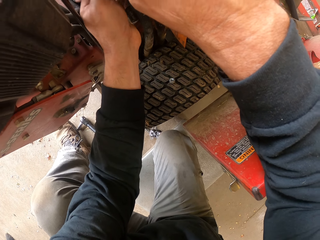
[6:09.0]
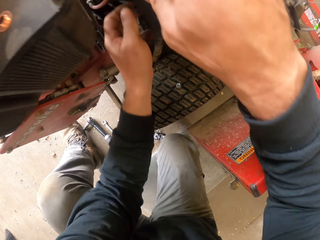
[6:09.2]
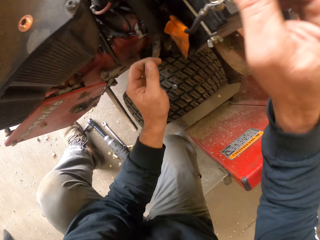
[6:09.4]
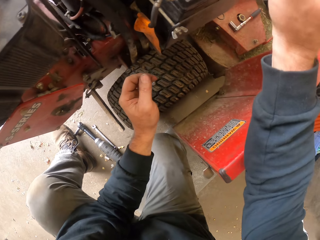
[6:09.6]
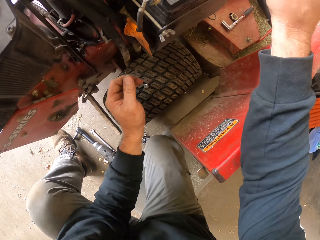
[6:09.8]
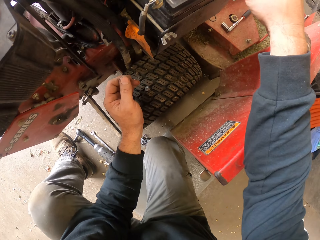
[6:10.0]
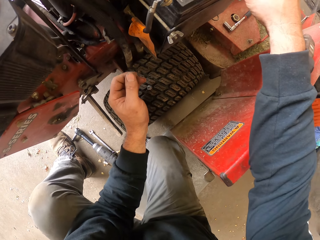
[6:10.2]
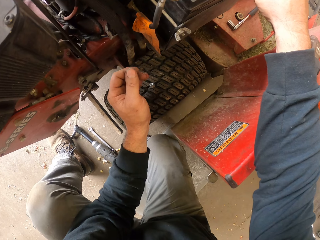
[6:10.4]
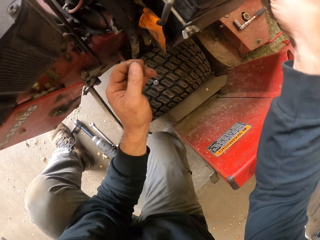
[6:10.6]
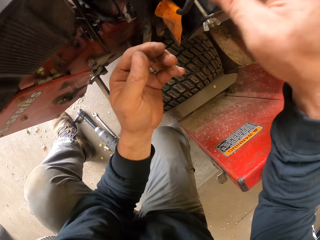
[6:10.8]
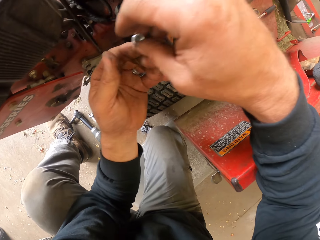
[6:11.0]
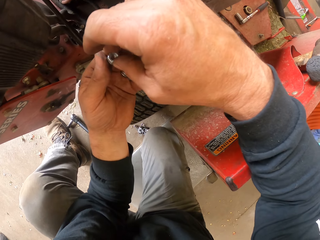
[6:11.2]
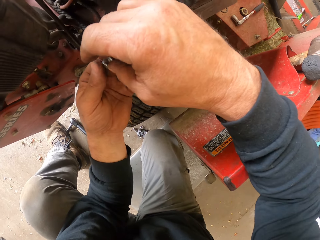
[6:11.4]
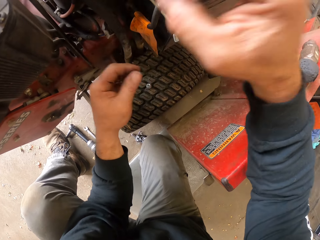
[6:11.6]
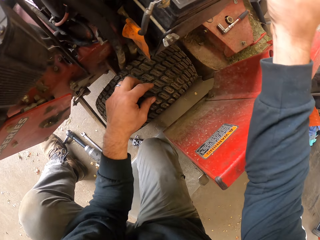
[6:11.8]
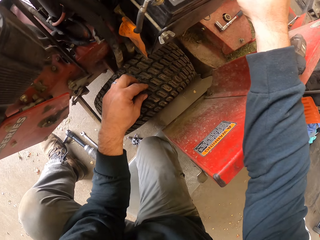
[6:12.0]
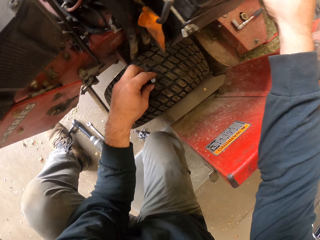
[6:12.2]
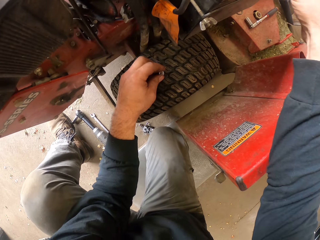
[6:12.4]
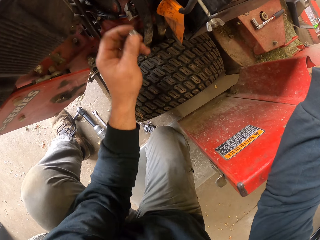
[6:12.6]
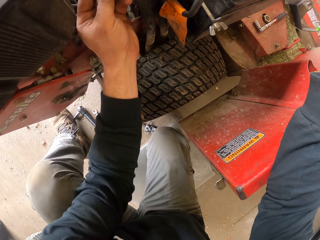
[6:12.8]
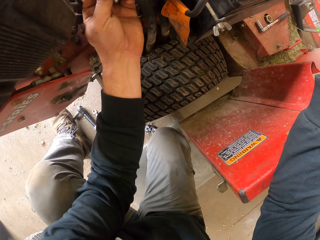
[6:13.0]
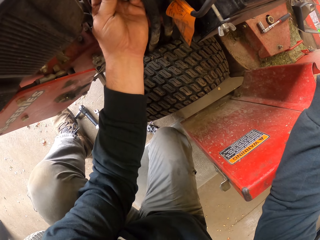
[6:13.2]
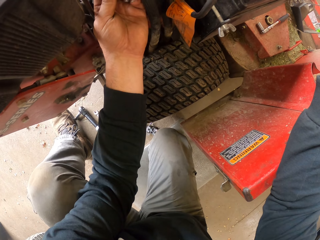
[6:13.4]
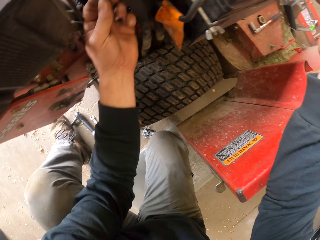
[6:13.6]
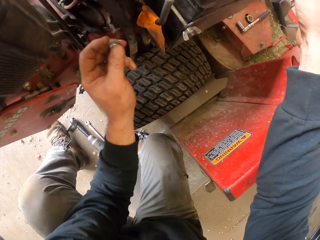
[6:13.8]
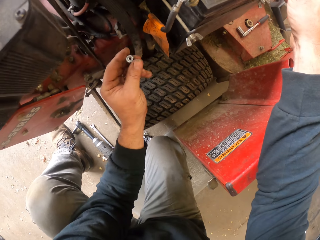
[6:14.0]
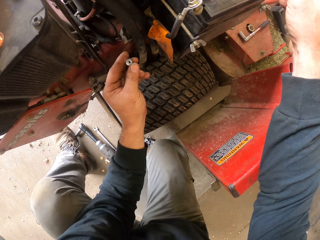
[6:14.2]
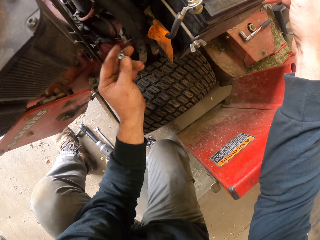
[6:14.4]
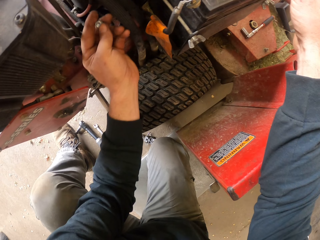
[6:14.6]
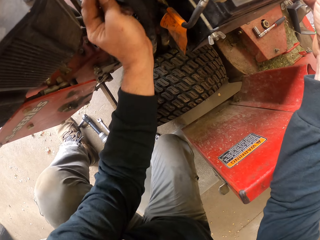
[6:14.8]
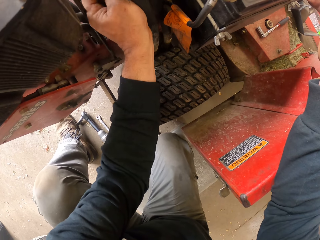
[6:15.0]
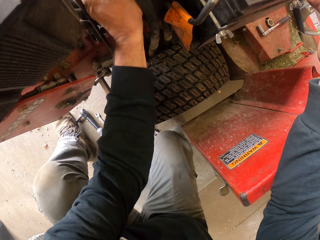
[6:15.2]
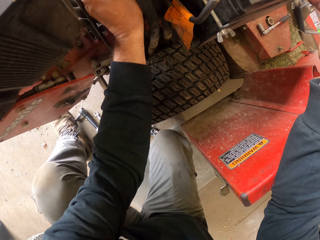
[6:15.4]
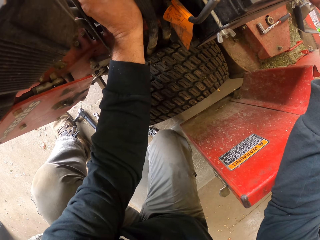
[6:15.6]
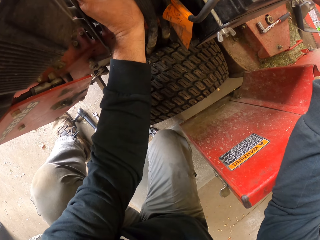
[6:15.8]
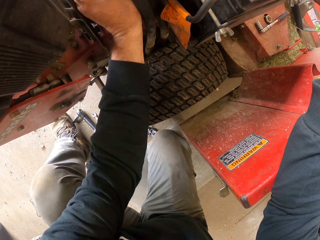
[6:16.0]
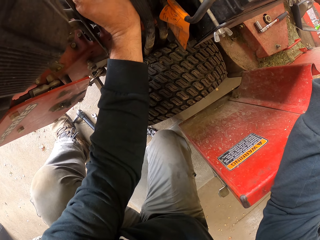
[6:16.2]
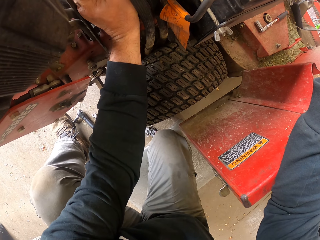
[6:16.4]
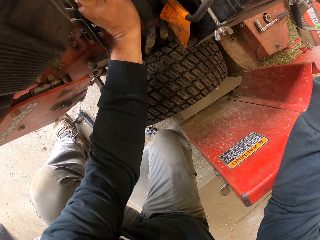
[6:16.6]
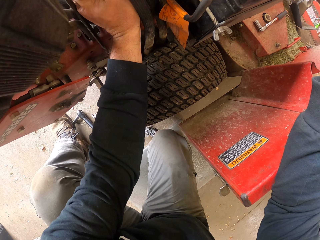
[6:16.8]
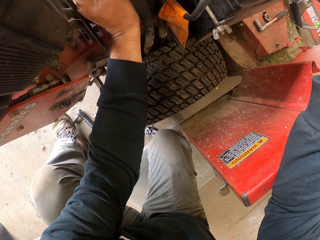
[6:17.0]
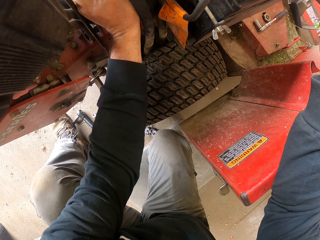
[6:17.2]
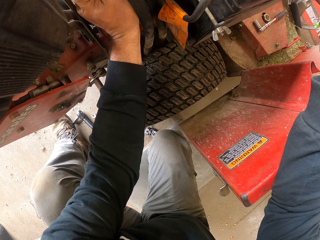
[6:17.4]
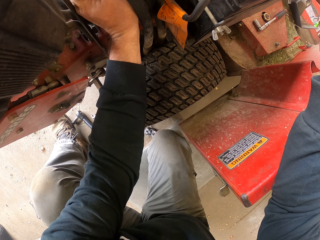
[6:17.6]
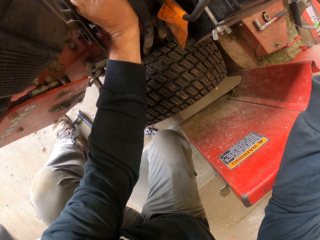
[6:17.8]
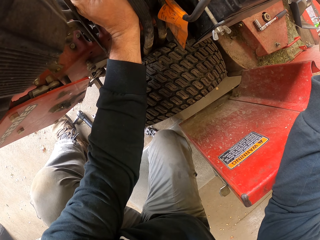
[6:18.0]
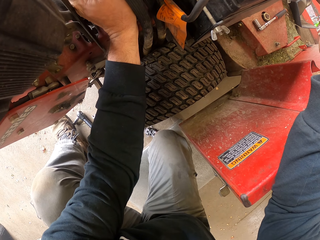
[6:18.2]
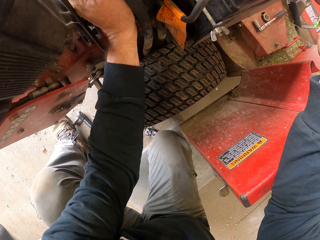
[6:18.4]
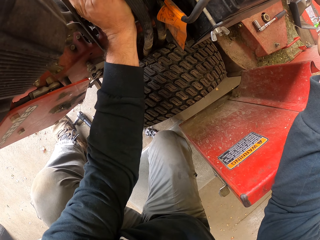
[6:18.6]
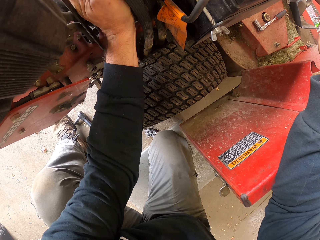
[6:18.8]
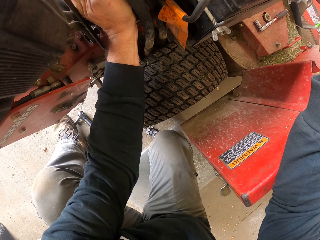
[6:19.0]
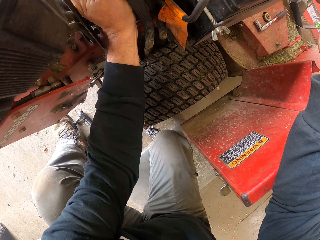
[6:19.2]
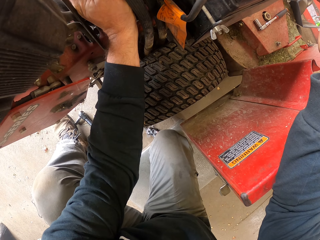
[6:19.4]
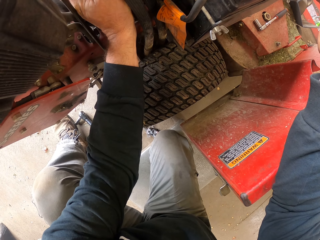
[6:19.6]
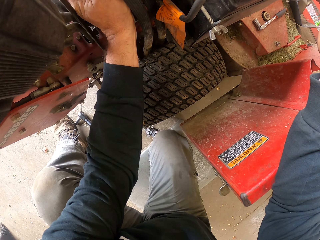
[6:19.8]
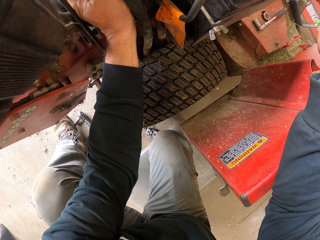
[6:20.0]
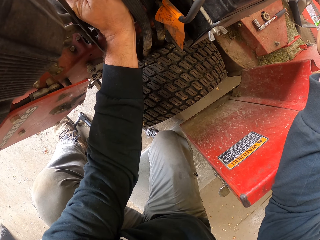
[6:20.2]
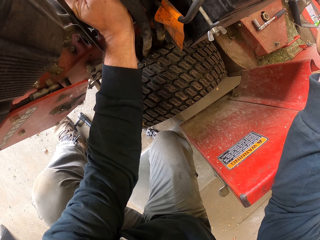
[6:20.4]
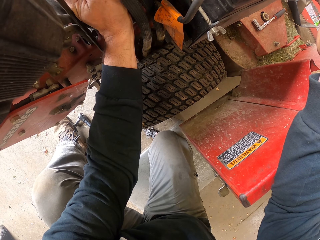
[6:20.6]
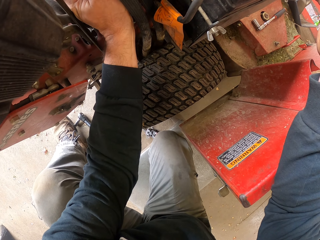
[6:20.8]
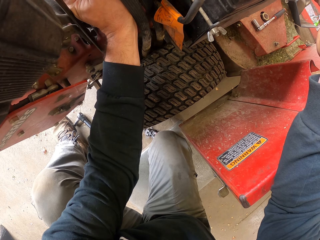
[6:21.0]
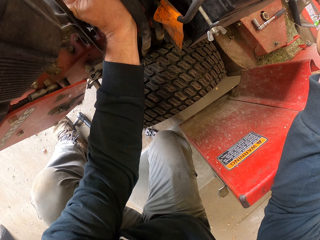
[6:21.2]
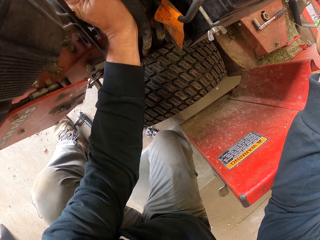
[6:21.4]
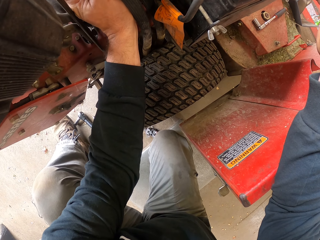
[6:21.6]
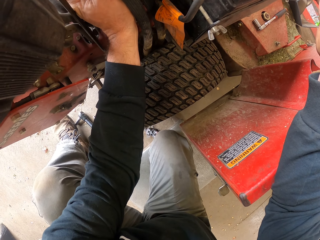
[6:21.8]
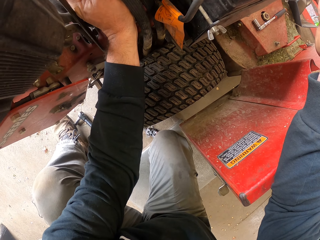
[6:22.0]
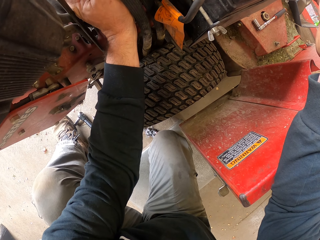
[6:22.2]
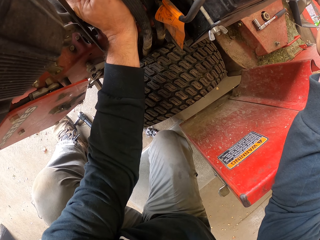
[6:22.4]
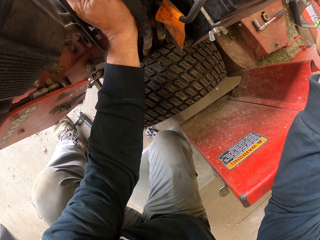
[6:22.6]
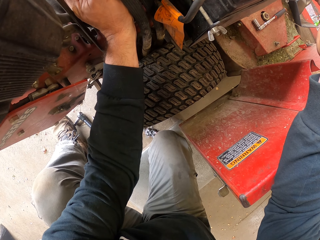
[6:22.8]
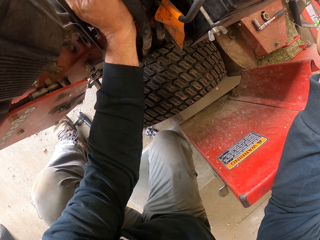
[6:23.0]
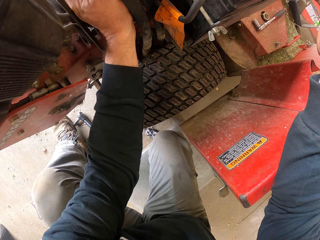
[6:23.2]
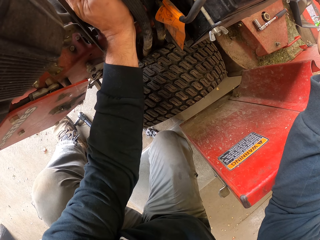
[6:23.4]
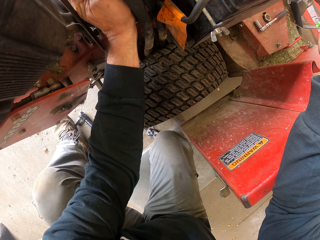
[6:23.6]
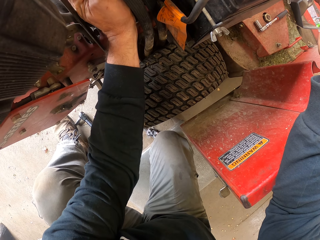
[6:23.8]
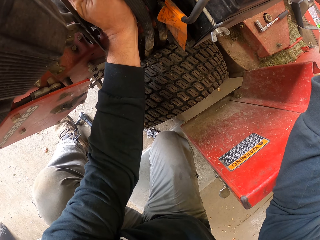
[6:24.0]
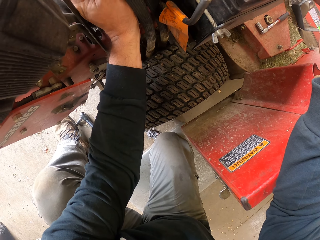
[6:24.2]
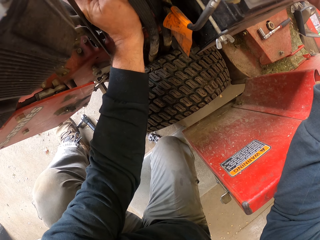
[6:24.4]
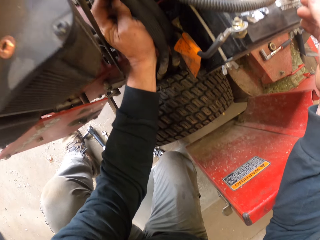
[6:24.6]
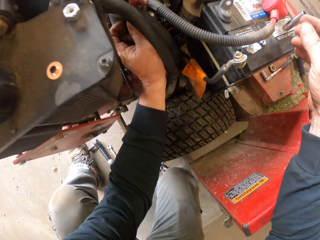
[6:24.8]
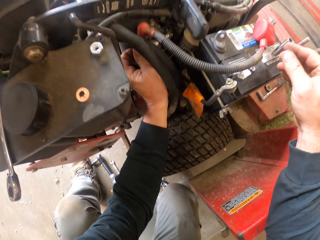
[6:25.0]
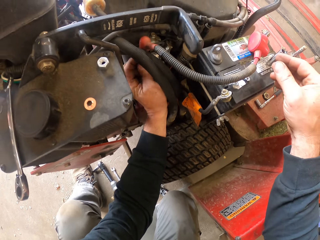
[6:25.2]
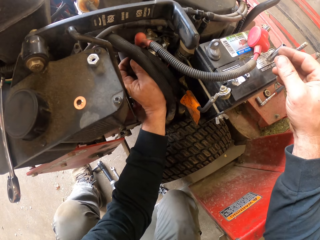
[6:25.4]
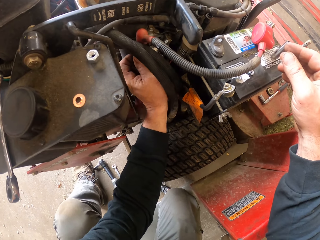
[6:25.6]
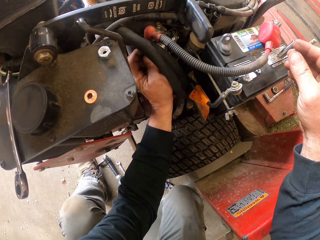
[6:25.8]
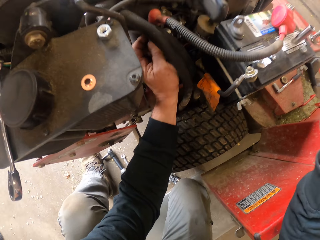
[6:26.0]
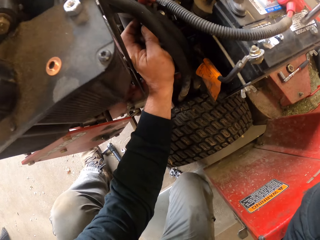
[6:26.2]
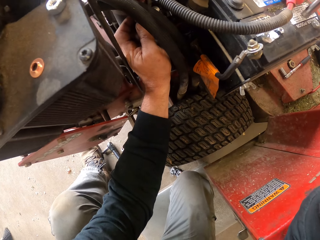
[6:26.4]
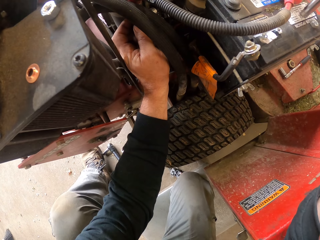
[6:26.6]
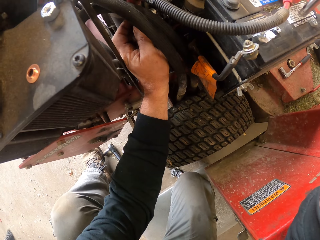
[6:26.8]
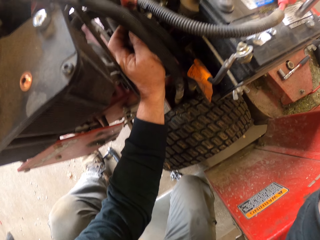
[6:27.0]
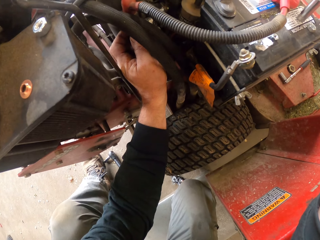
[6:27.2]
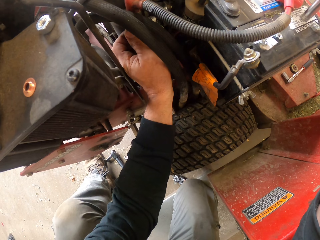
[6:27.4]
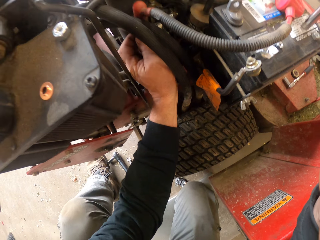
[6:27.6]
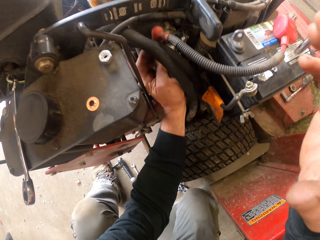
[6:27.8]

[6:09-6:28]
The camera wearer drops a bolt on the machine. He picks up the nut. He fixes the bolt in the machine. He tightens the nut with his finger.

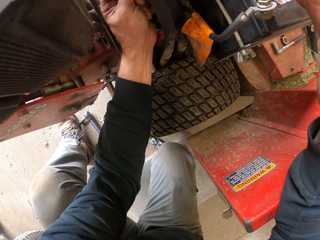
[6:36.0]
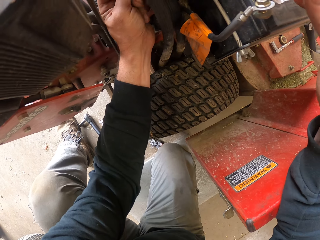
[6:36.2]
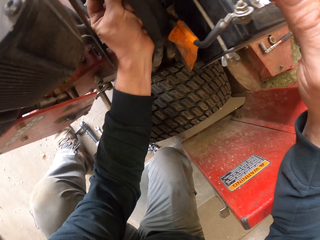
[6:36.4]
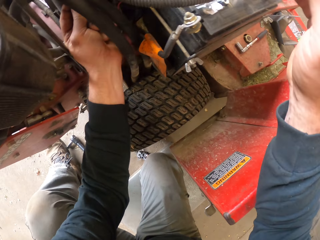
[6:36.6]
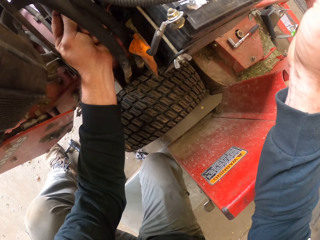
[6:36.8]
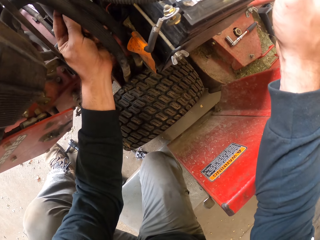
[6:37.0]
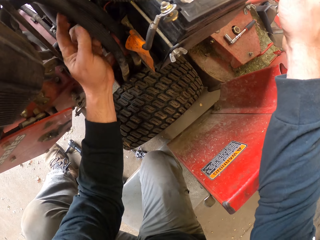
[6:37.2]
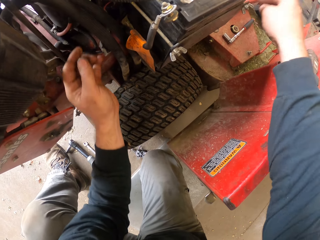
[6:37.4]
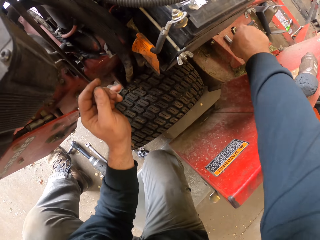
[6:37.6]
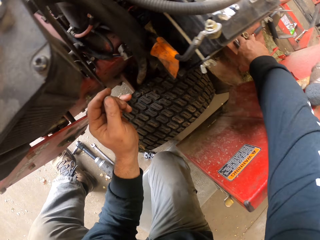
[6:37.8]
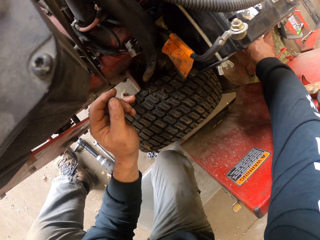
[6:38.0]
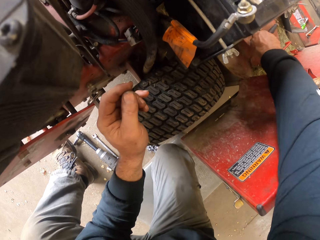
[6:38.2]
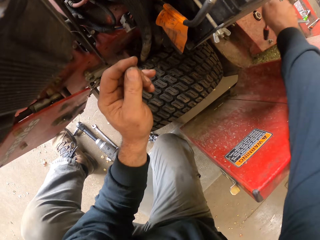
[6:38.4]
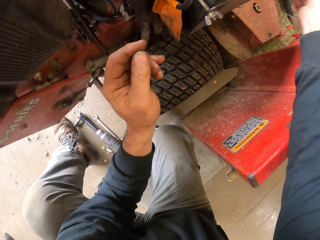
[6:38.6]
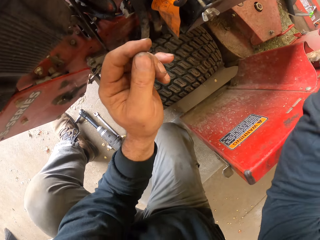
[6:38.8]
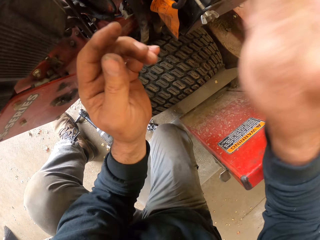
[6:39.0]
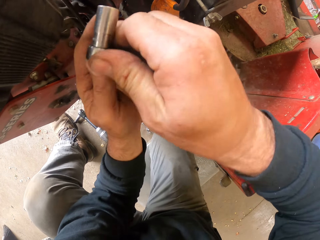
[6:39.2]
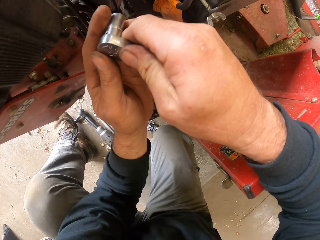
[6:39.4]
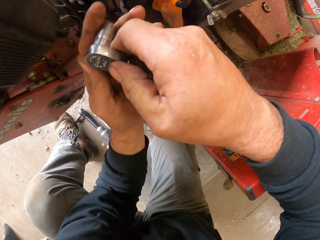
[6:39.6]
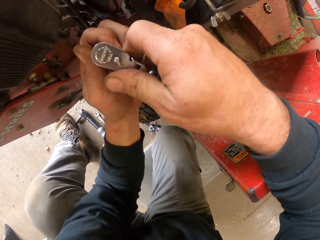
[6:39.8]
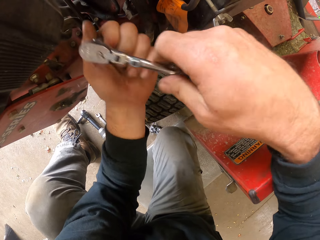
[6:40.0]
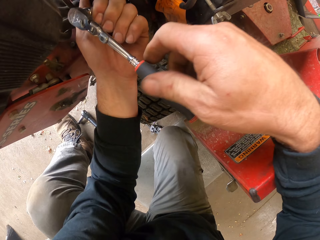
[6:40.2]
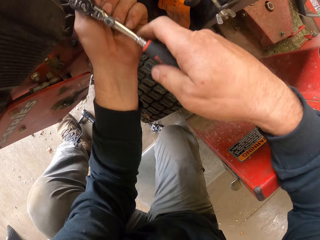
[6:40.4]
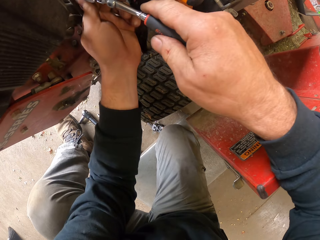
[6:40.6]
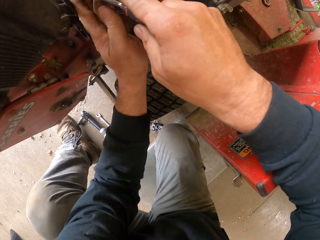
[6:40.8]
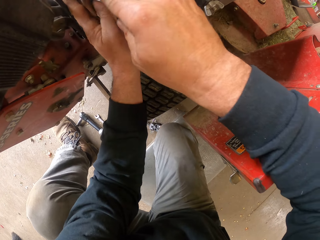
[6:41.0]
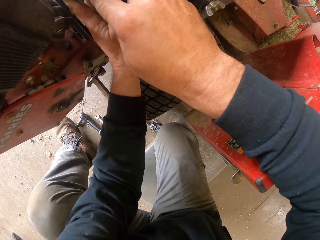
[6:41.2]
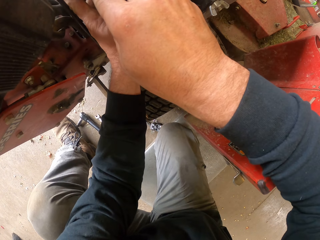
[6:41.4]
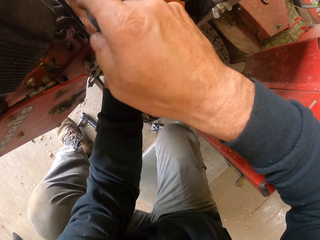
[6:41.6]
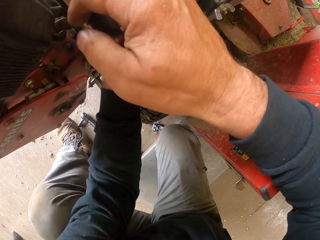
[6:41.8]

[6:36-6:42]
The camera wearer picks up the ratchet wrench or spanner. They hold the spanner.
